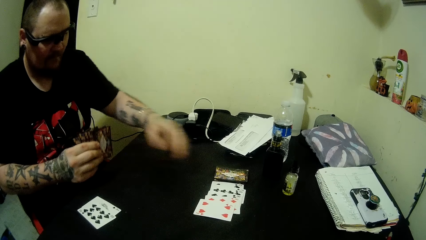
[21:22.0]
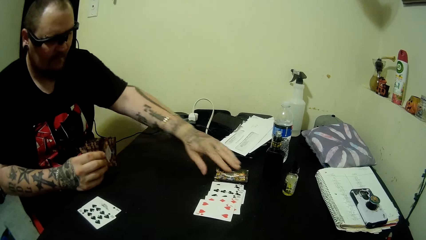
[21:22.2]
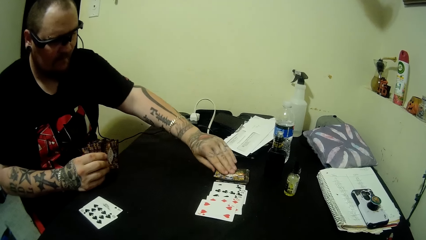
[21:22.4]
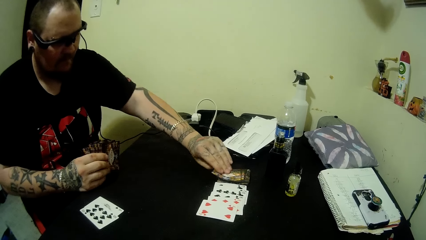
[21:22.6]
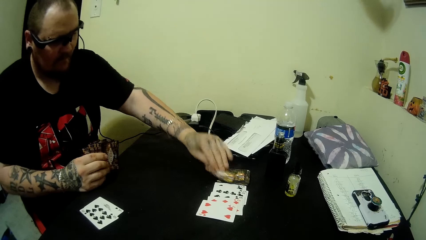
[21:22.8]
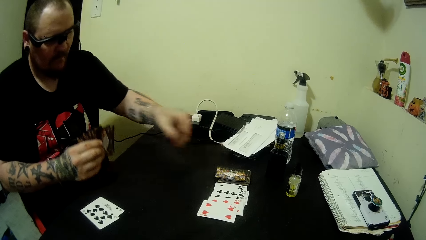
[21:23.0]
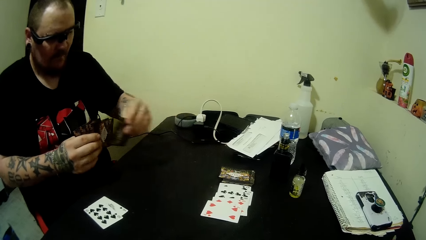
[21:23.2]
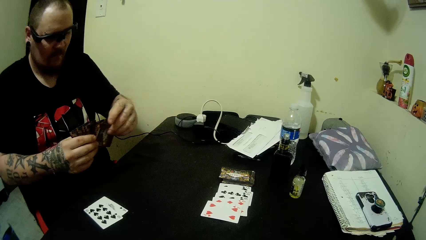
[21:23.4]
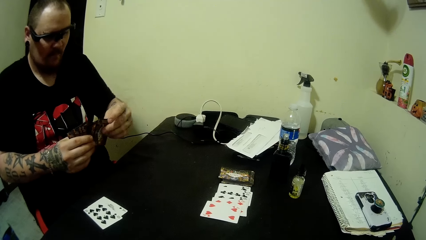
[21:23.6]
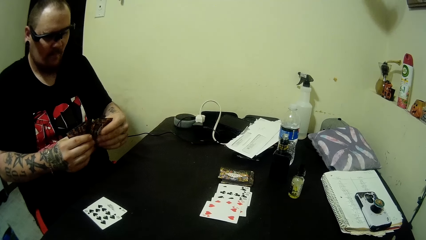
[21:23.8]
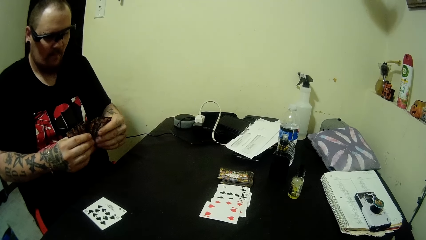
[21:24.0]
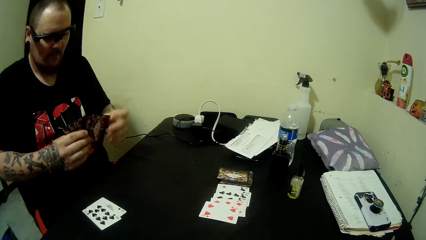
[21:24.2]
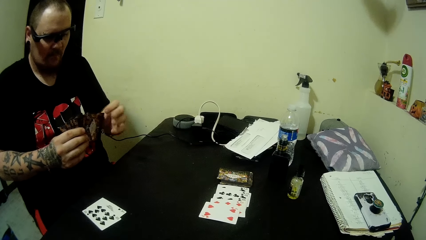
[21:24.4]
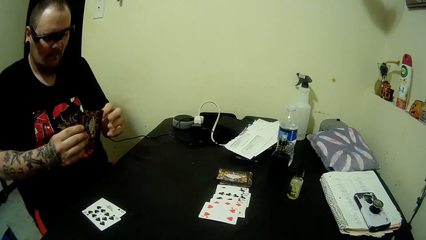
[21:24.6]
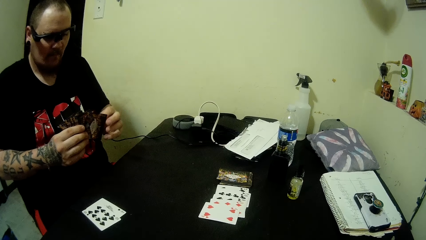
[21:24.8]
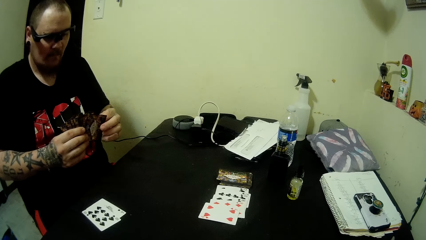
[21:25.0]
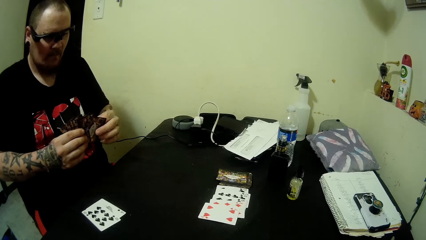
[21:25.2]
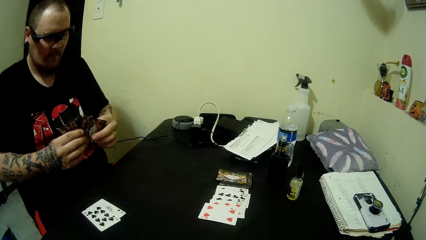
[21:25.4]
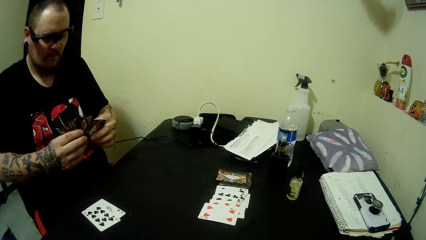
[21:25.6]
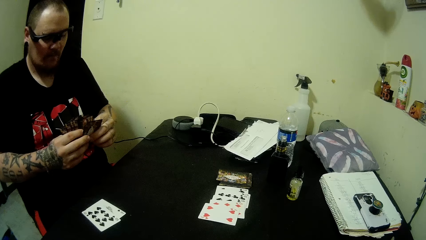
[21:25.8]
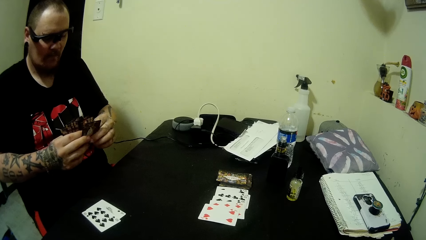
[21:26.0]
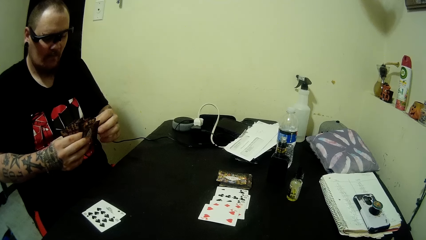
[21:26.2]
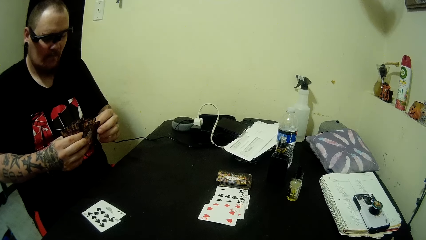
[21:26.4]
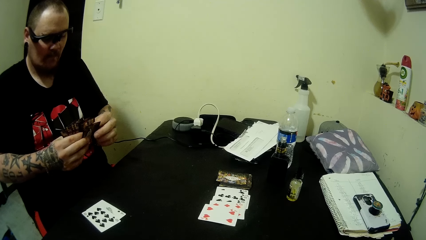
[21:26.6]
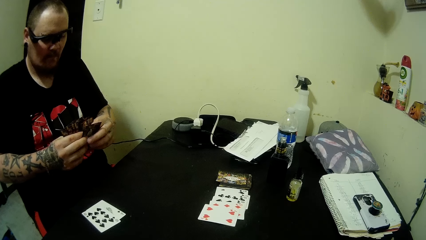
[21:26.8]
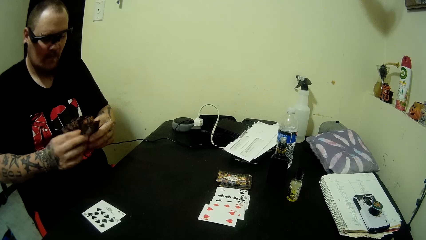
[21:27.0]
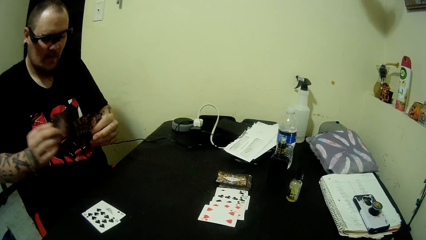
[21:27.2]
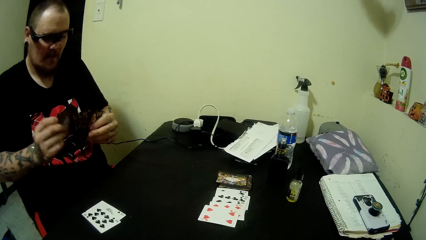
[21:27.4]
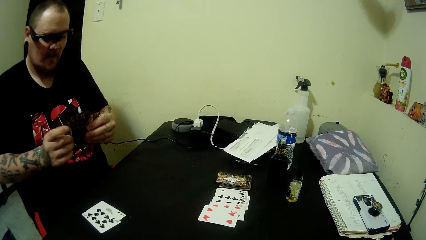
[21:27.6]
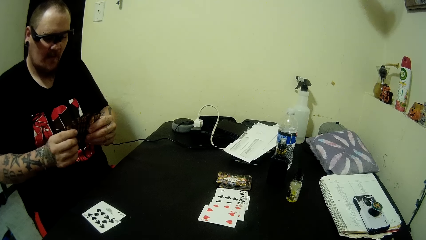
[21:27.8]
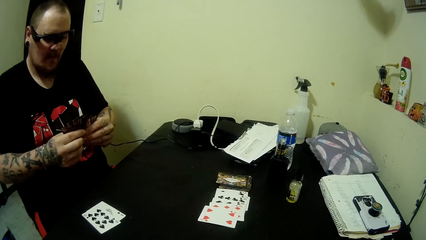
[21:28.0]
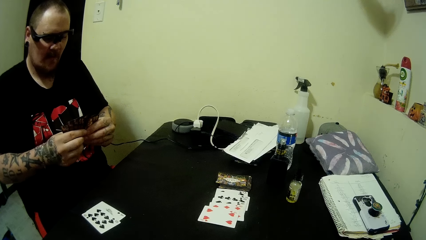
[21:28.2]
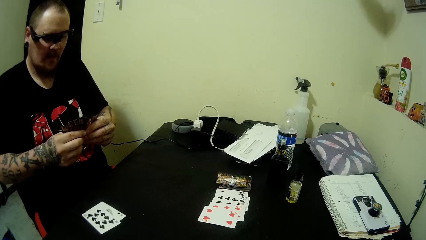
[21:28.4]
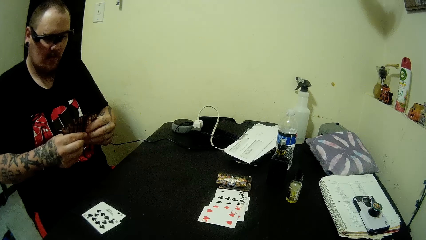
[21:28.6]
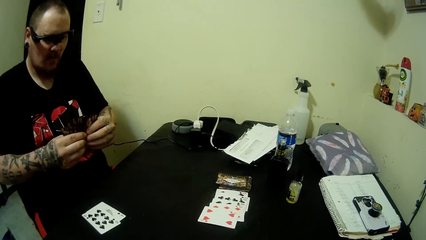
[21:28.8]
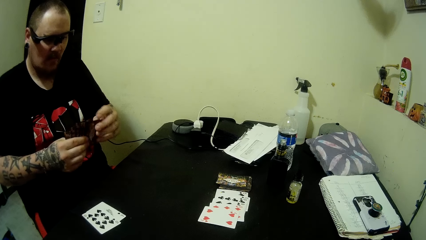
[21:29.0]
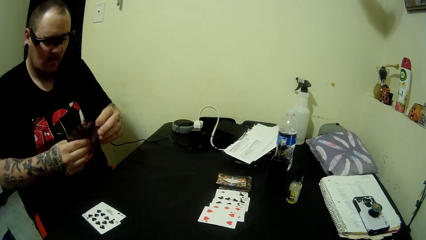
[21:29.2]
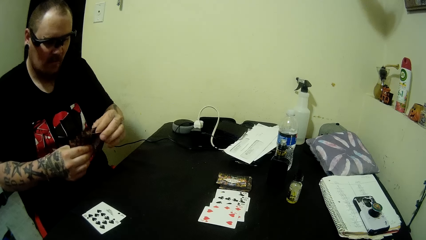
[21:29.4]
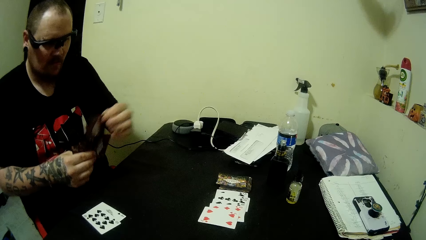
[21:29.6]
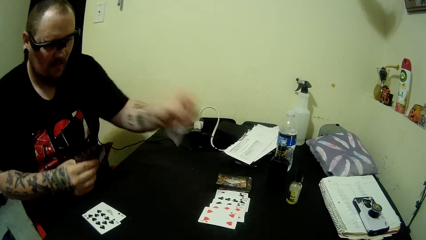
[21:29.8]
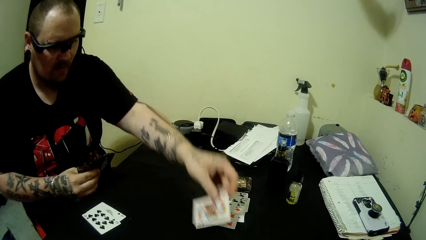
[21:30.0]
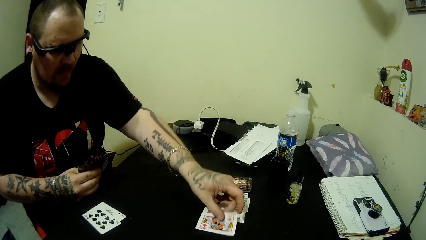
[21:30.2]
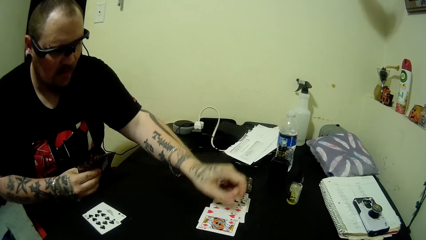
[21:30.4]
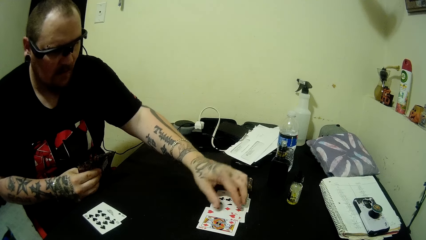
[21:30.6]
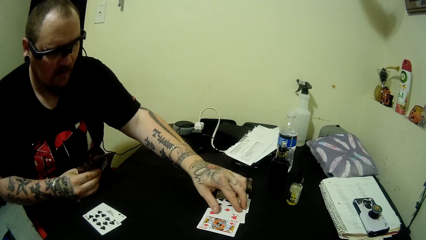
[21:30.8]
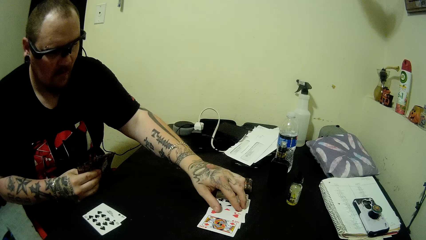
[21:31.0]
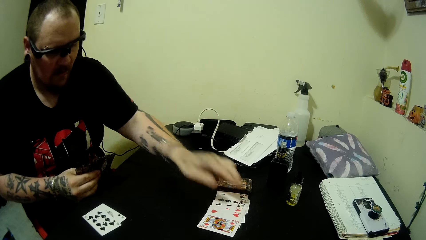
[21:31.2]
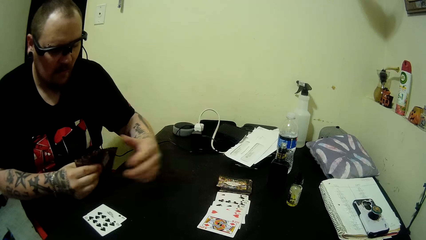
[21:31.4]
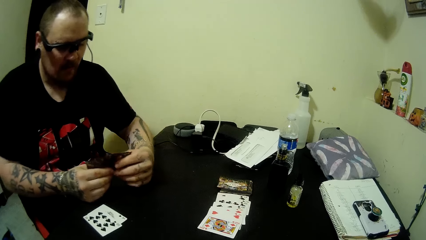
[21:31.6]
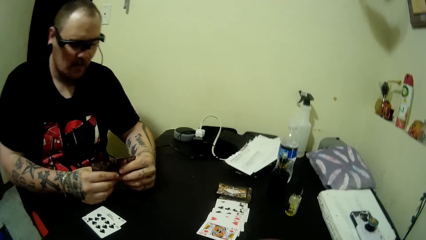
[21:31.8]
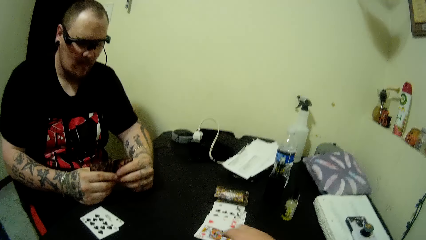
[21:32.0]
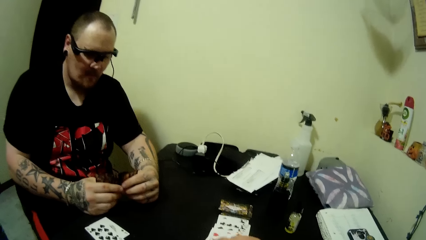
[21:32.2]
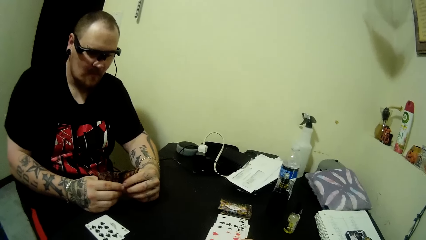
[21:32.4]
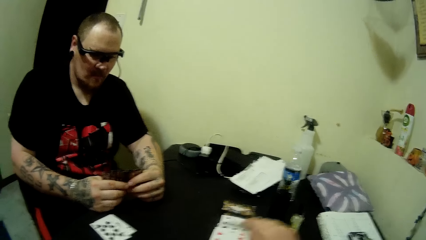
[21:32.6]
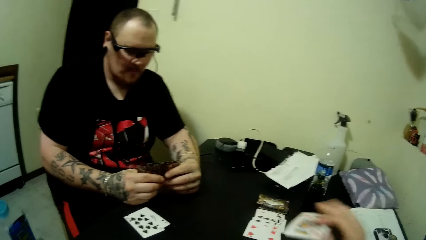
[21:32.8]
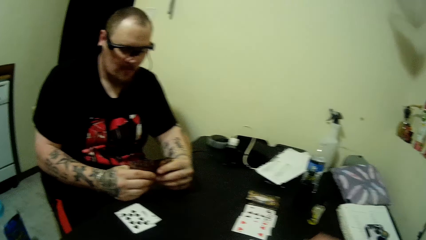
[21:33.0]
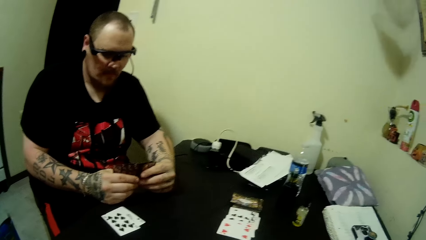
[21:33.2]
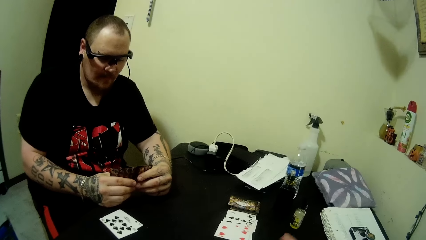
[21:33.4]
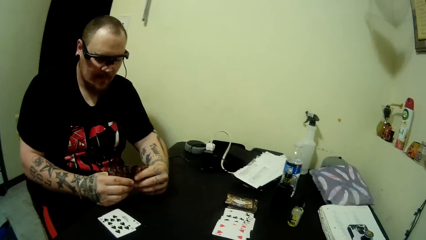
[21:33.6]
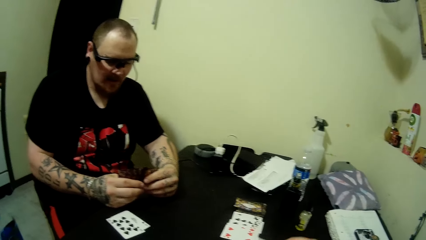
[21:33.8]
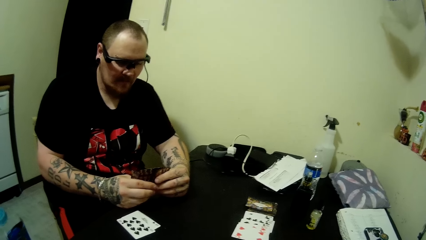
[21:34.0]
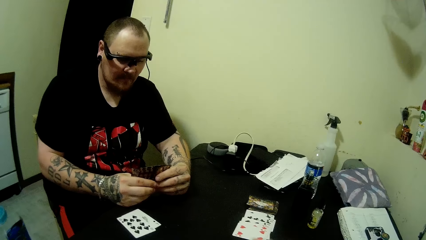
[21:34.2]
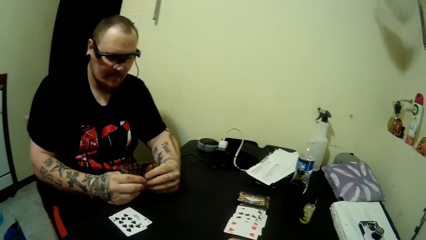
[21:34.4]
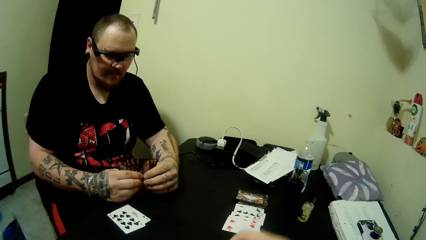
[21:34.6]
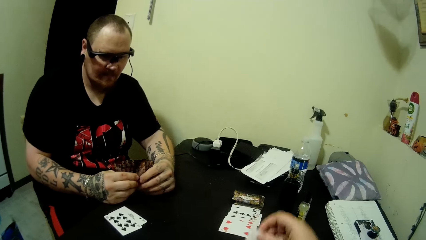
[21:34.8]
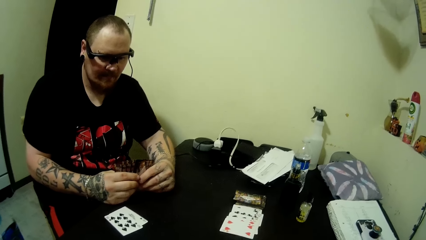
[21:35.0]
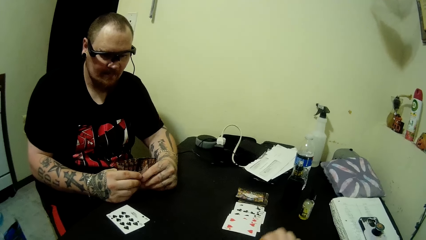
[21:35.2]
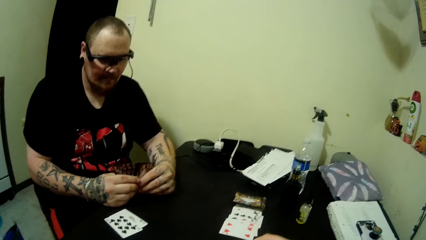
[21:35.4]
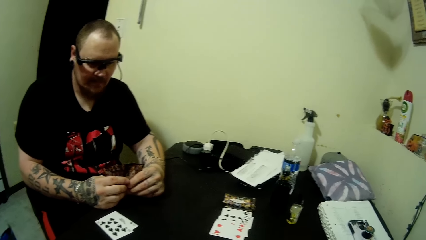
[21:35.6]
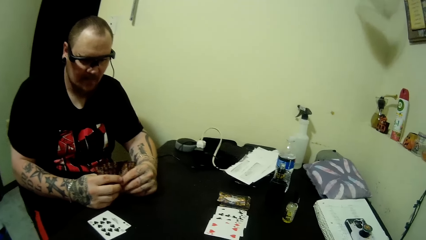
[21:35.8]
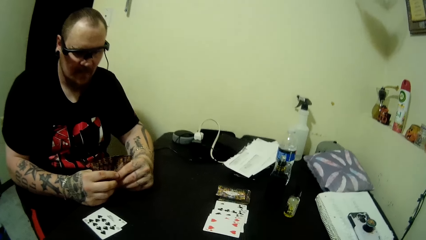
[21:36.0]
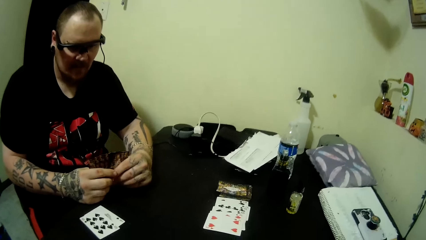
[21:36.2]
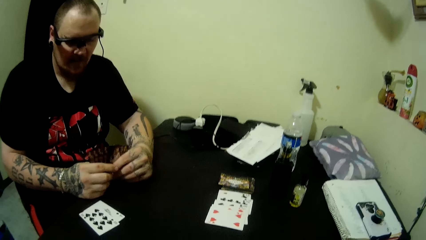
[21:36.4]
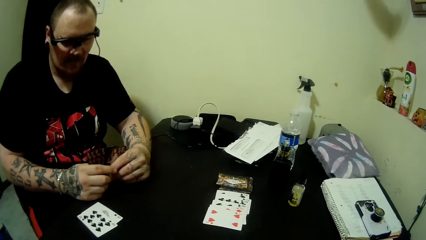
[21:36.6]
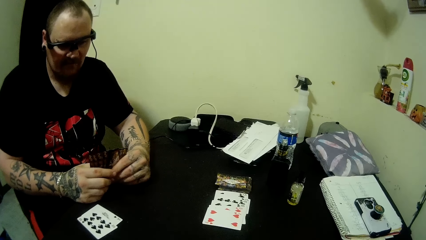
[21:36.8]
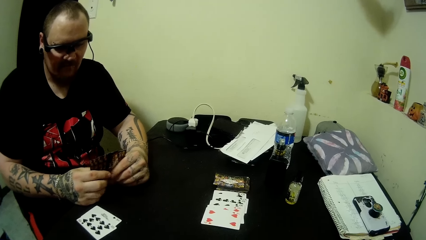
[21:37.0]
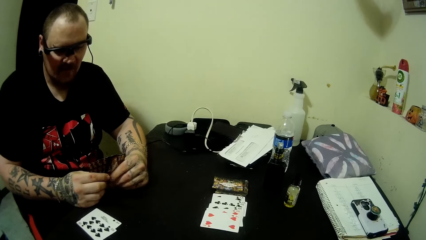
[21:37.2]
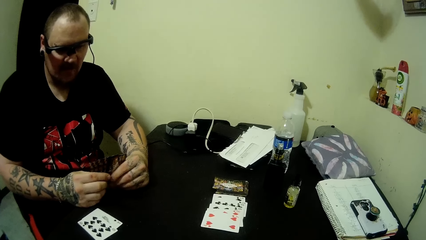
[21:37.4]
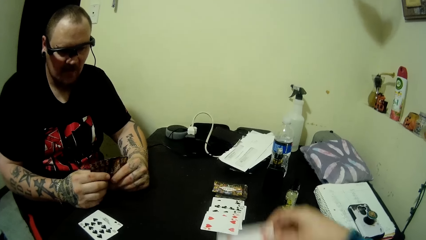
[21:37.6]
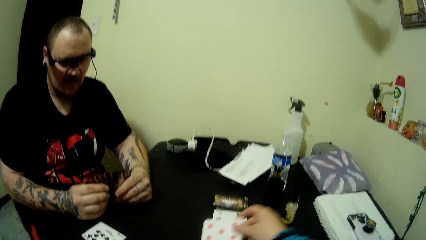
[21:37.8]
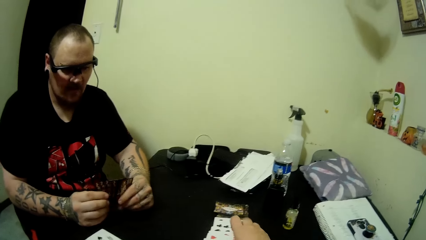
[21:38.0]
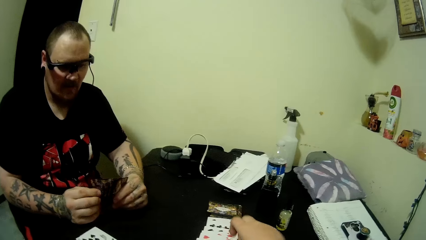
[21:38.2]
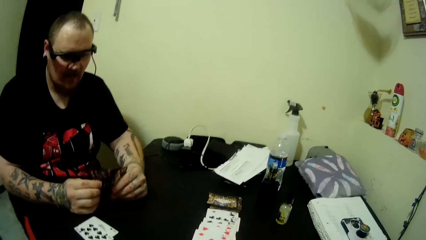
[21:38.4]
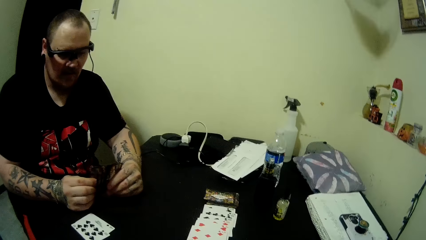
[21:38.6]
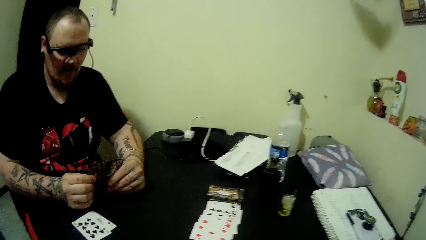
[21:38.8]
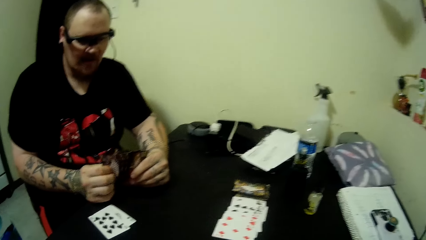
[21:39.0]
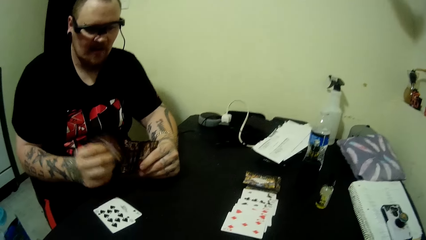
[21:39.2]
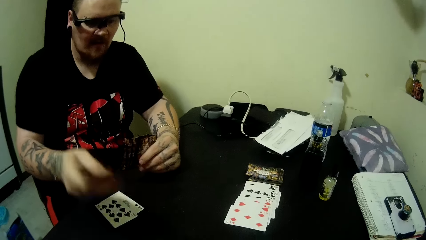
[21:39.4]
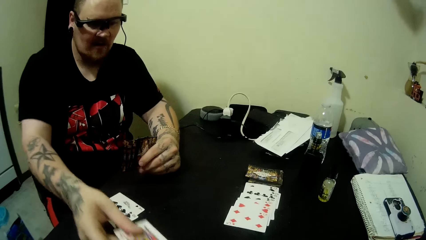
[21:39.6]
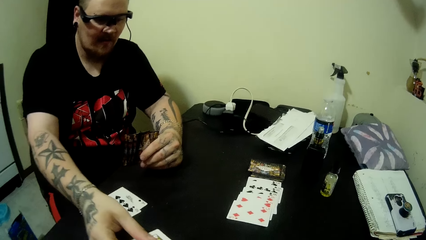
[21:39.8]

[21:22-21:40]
The man picks a card from the stack of cards on the table with his right hand and arranges the cards in the hands. The man plays a card on the table and touches the cards on the table. The camera wearer picks the card the man placed on the table. They move the cards in the hands. They play a card on the table.
